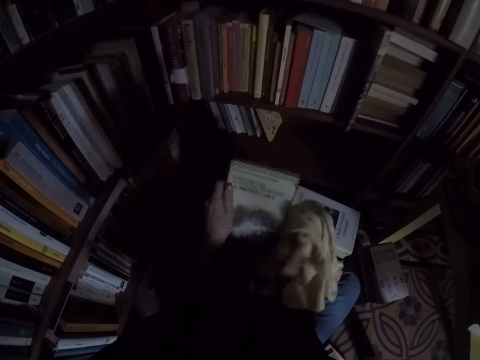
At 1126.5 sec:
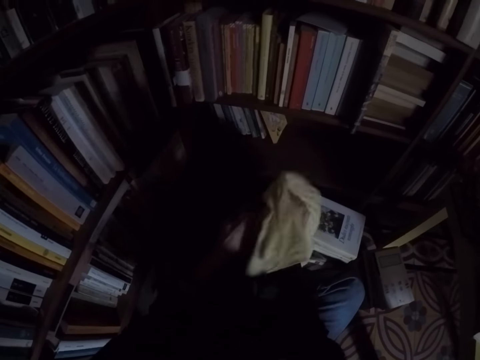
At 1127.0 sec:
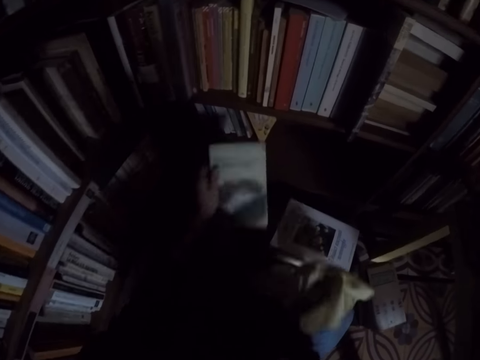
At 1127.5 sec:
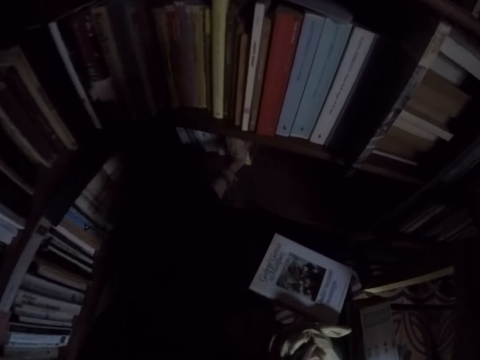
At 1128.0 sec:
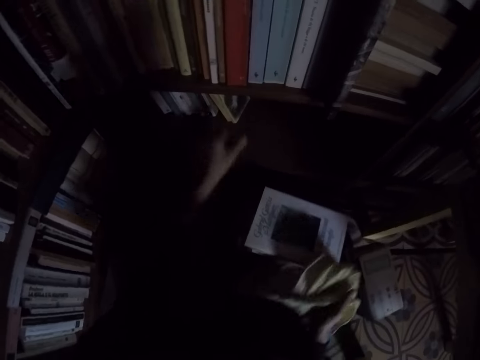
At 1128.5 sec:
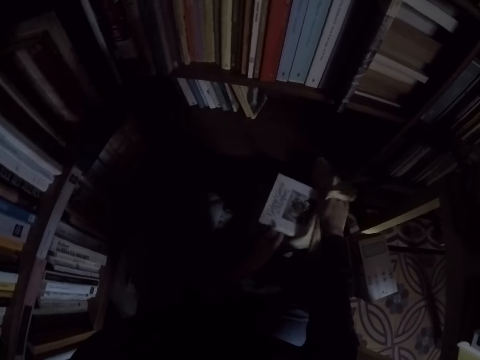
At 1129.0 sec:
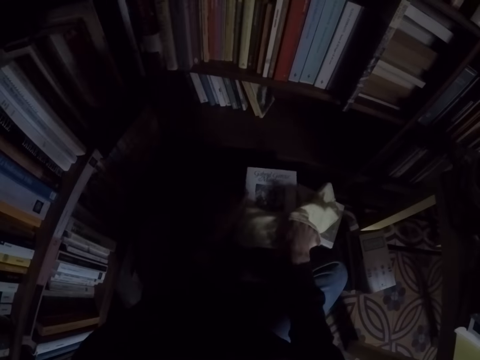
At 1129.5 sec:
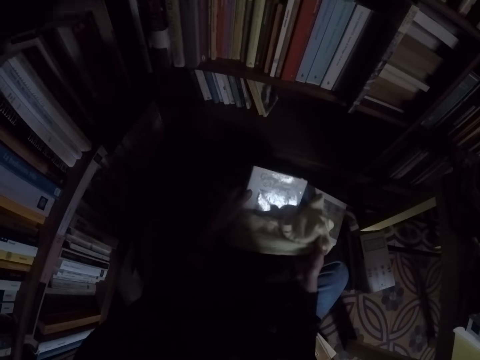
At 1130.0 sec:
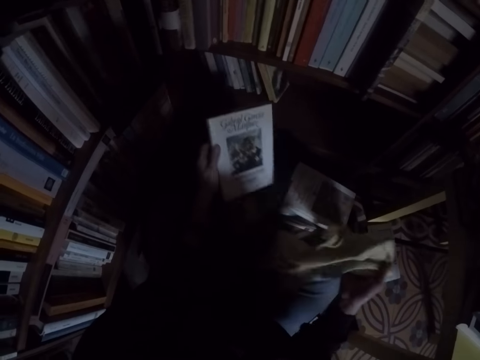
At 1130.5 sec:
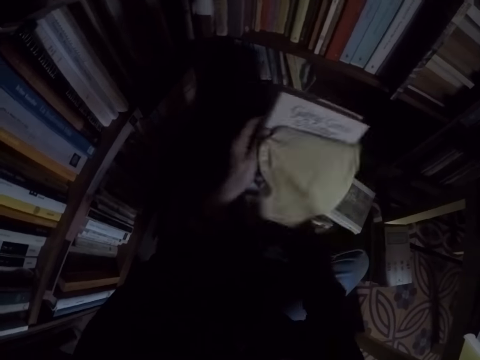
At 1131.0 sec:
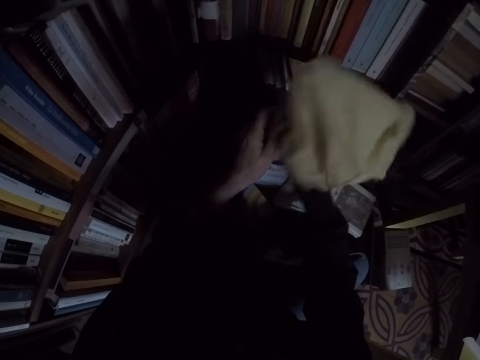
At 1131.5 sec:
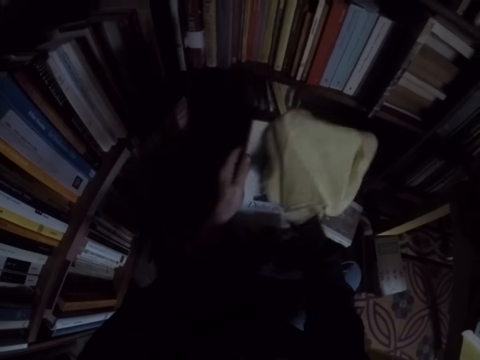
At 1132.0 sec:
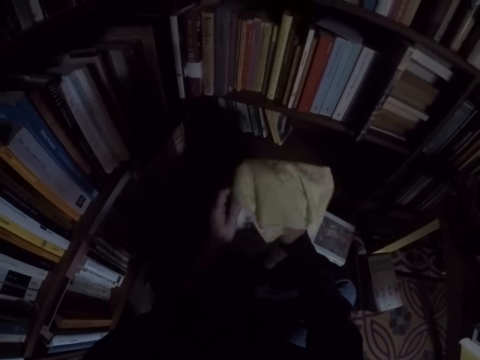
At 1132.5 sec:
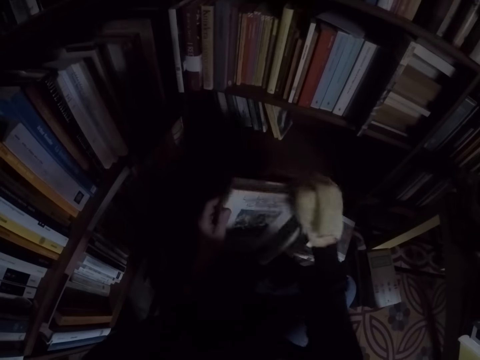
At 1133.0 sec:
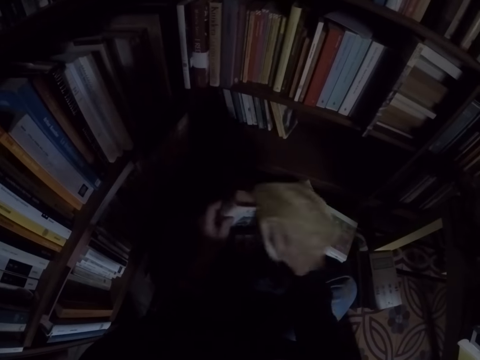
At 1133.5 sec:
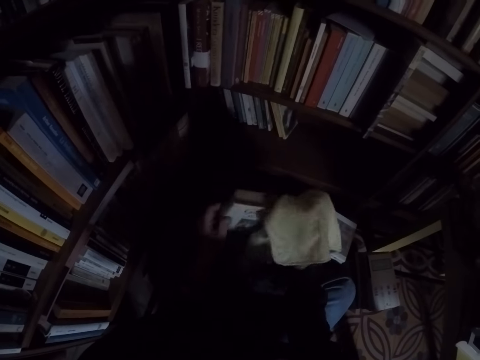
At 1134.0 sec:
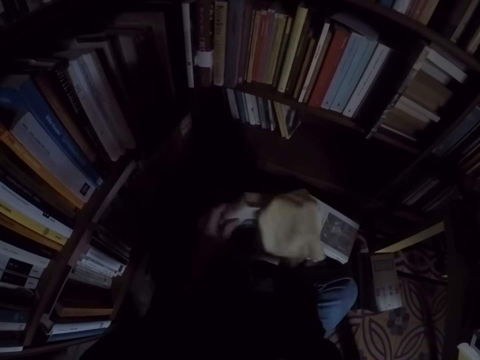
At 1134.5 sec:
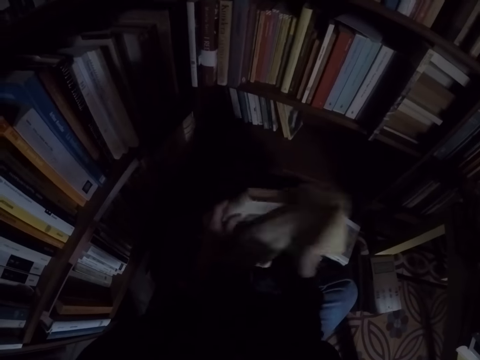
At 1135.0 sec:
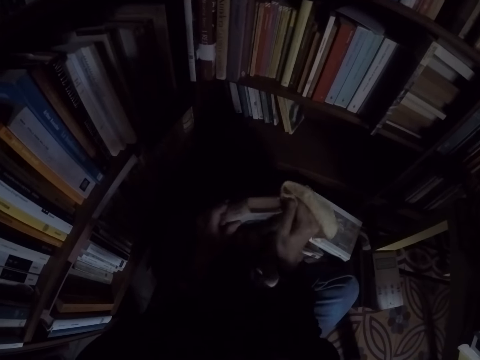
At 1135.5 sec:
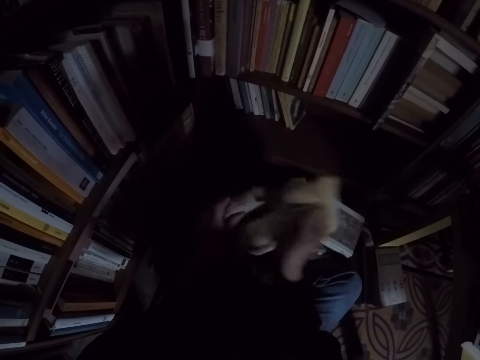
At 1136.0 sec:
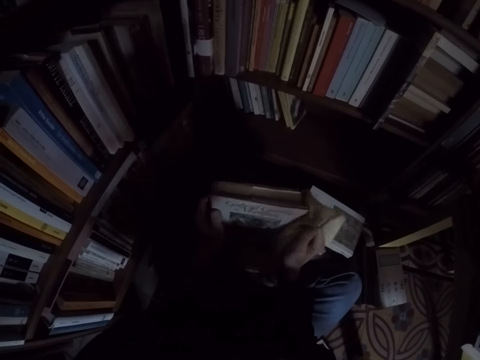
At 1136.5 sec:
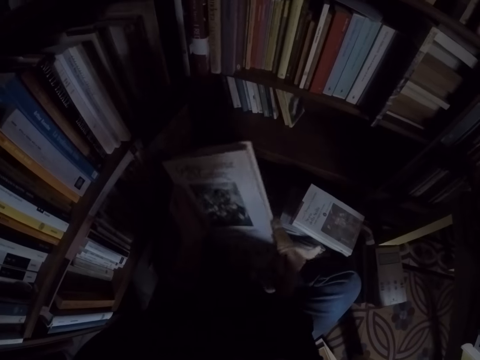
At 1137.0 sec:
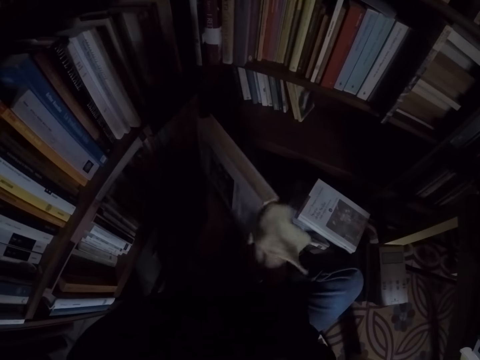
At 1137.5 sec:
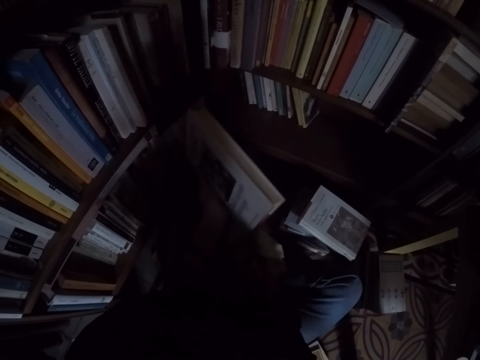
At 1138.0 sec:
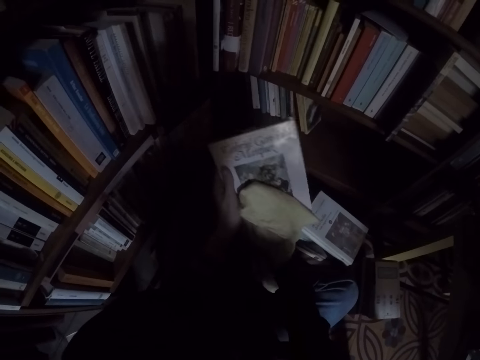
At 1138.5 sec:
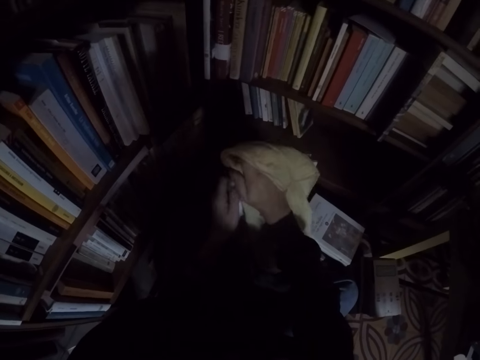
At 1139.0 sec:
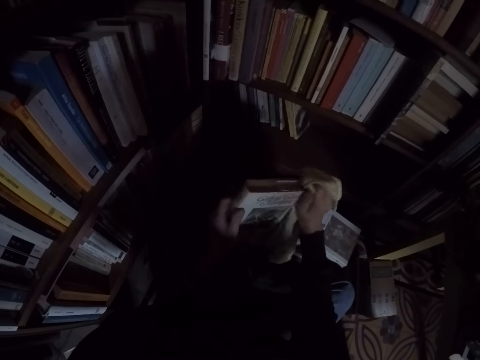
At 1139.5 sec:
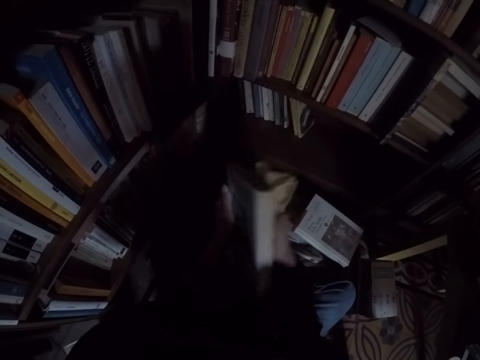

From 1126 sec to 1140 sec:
The camera wearer places the book in the bookshelf. They take another book from the pile of books. They clean the book with the rag.

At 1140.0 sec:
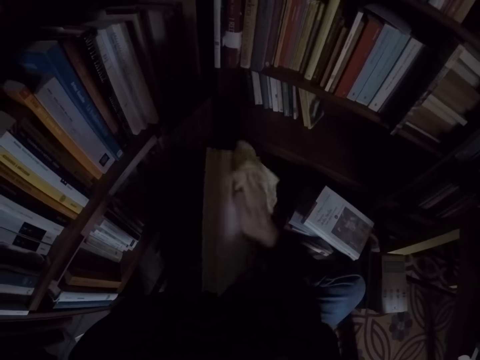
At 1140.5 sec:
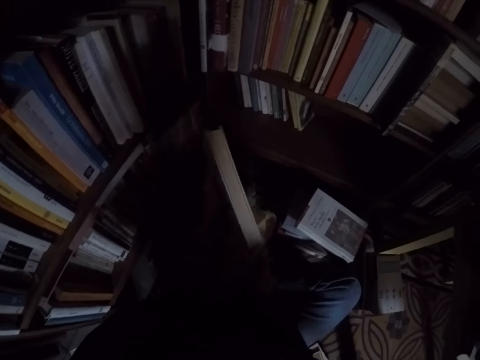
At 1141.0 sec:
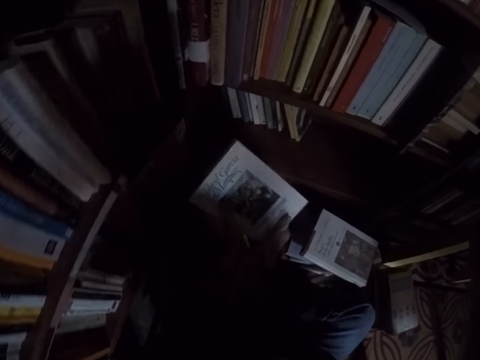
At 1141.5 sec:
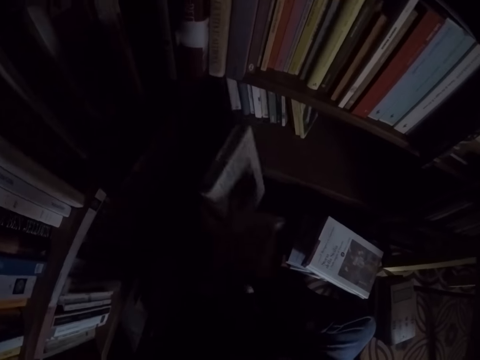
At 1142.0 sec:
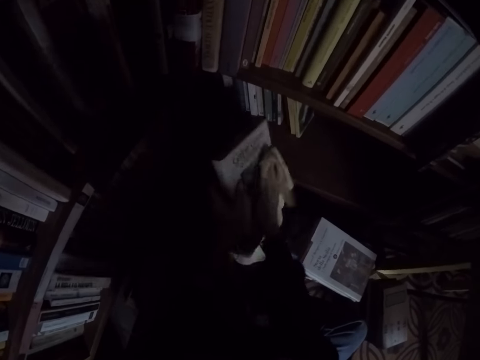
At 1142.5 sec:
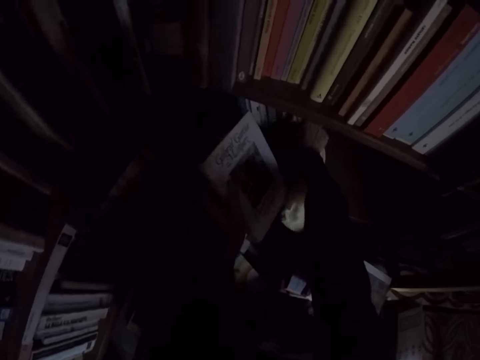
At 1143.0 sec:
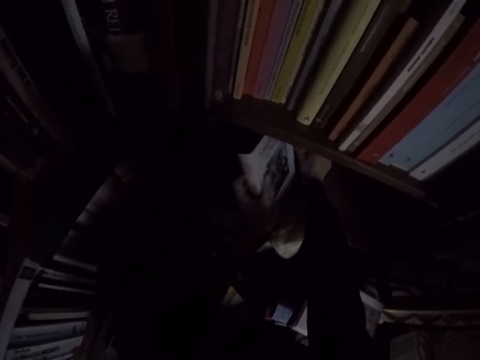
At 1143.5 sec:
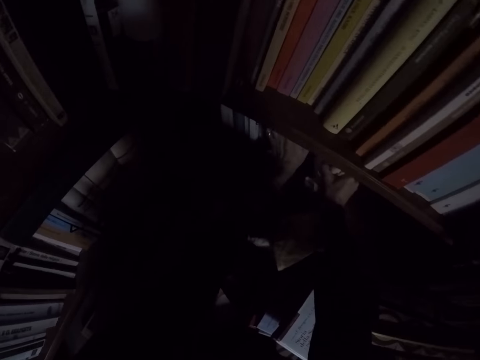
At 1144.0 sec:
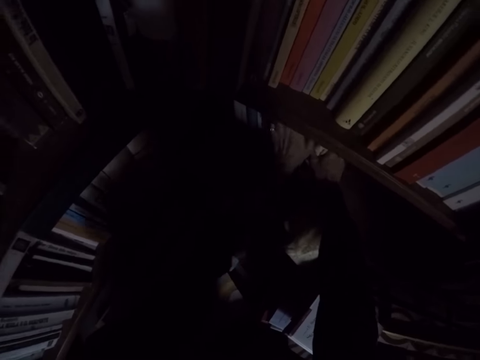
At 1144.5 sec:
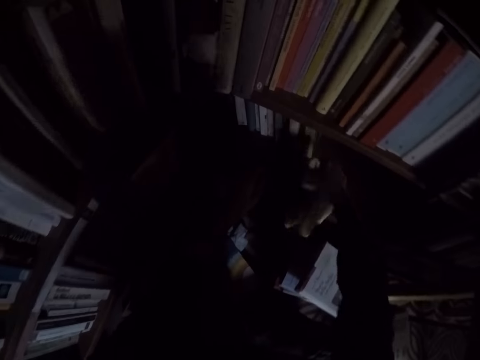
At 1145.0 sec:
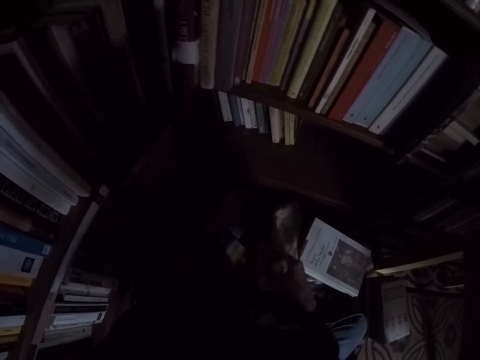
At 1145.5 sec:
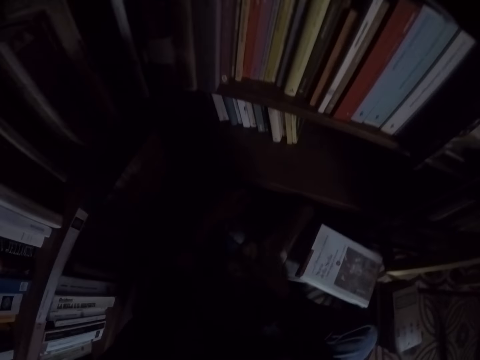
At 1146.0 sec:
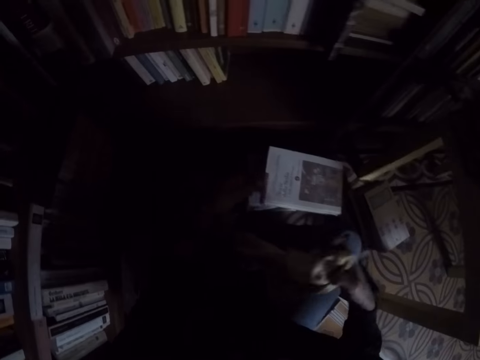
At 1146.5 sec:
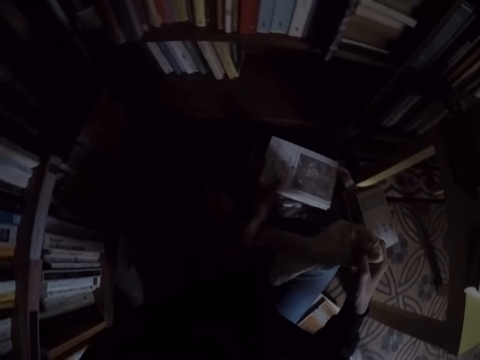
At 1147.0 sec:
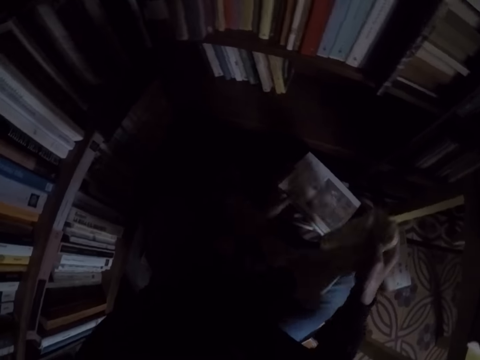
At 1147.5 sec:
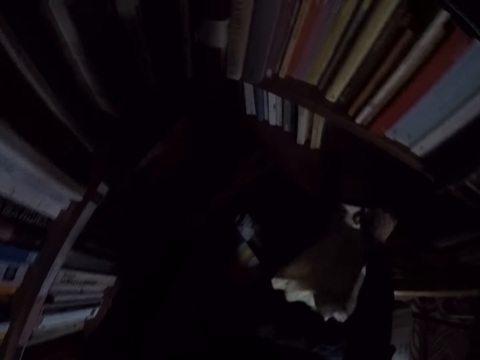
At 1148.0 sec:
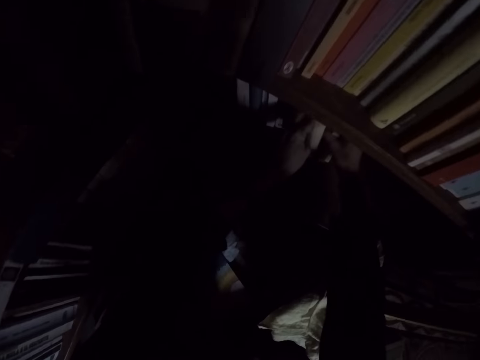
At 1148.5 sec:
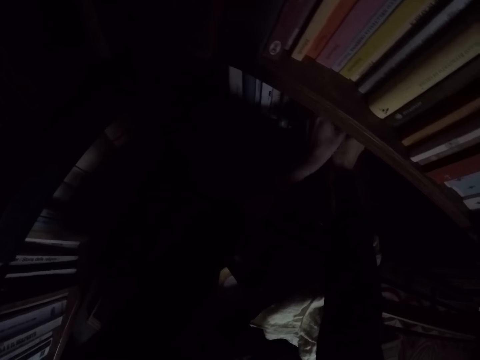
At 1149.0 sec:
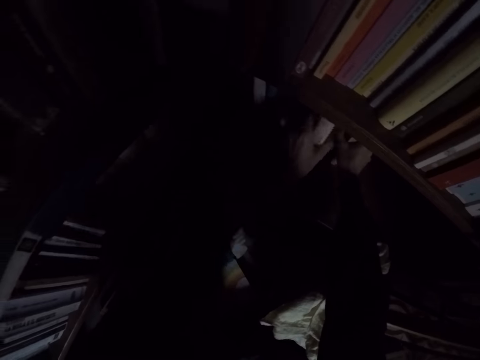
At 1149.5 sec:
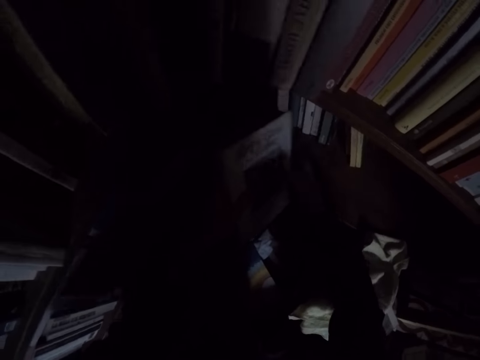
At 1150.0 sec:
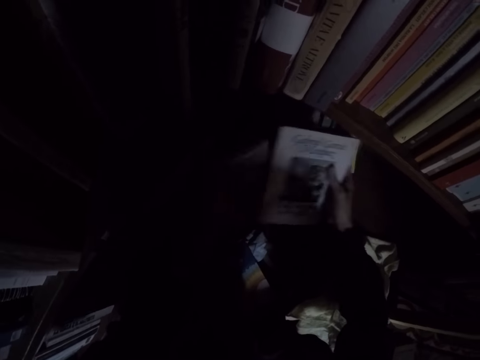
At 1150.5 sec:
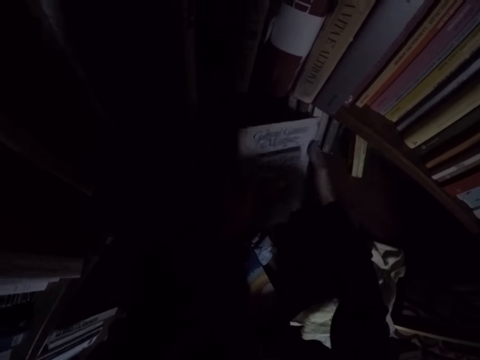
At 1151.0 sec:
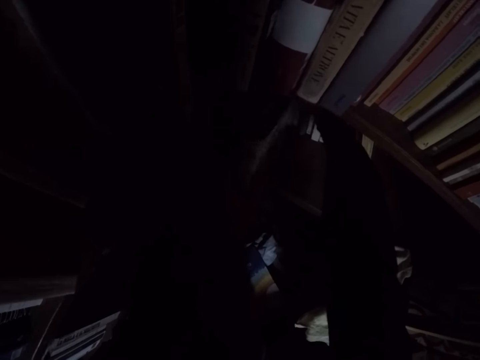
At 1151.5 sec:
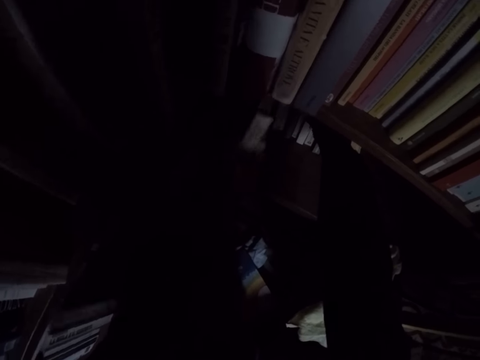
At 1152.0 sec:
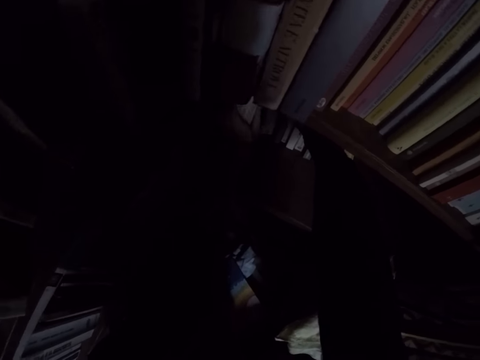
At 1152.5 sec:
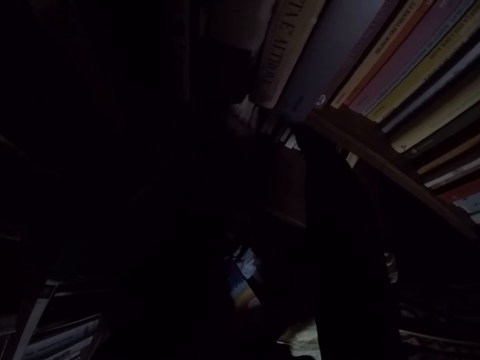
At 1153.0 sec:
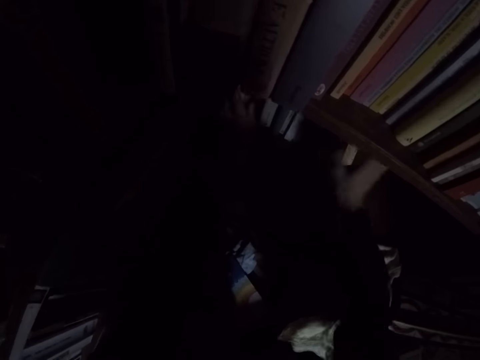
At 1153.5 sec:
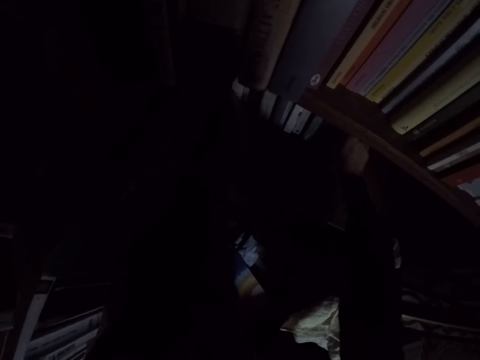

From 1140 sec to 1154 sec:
The camera wearer places the book in the bookshelf. They touch another book from the pile of books. They drop the rag on the pile of books. They arrange the books in the bookshelf.
